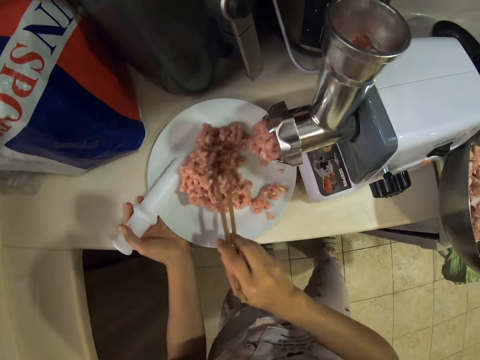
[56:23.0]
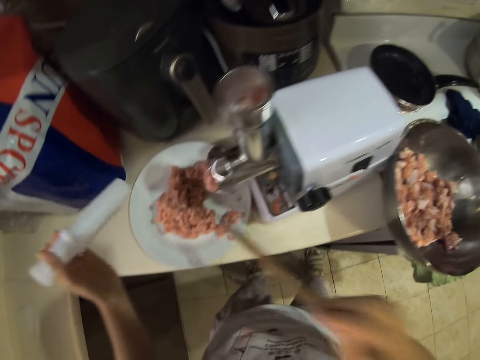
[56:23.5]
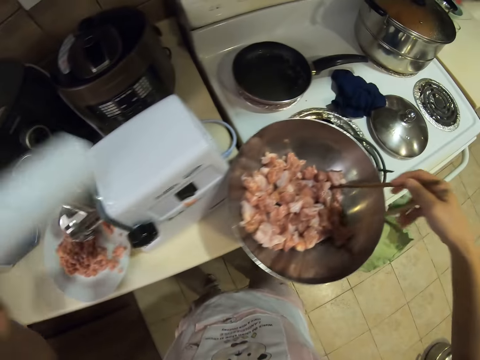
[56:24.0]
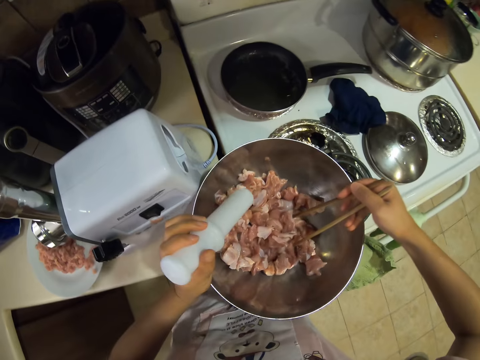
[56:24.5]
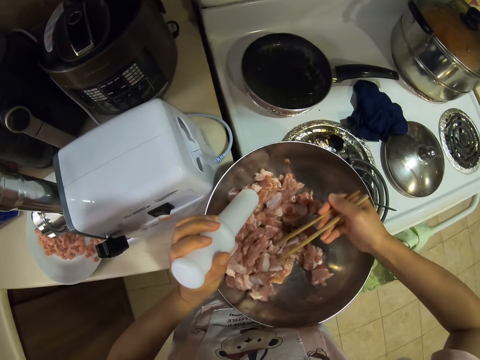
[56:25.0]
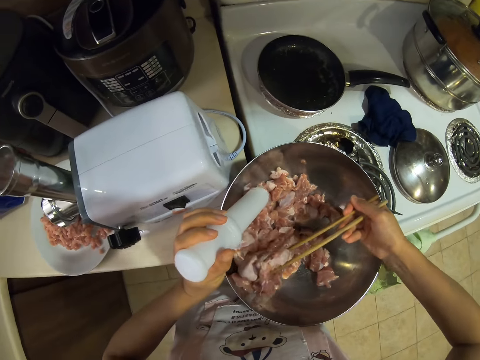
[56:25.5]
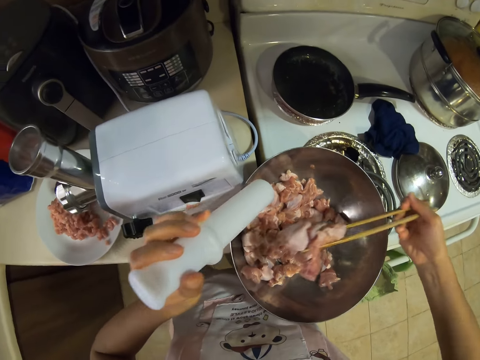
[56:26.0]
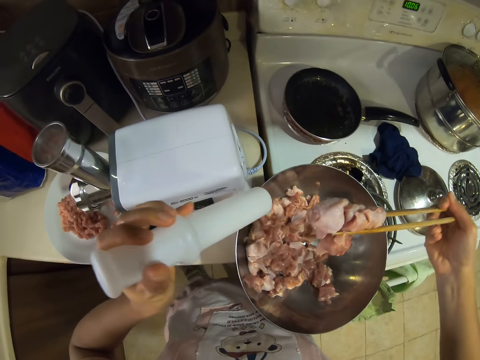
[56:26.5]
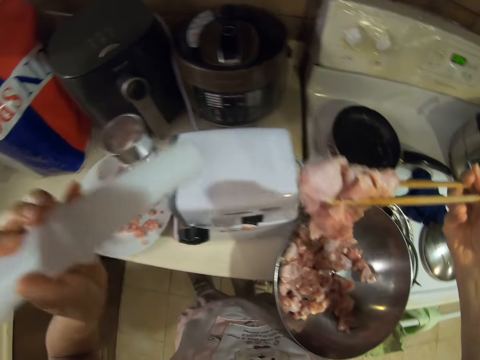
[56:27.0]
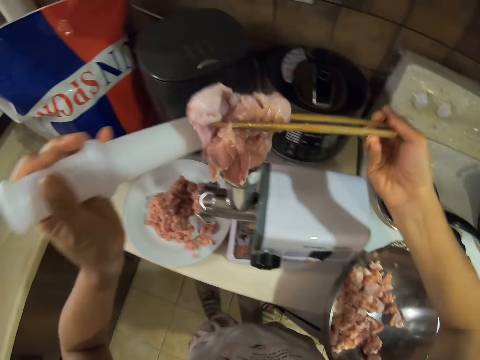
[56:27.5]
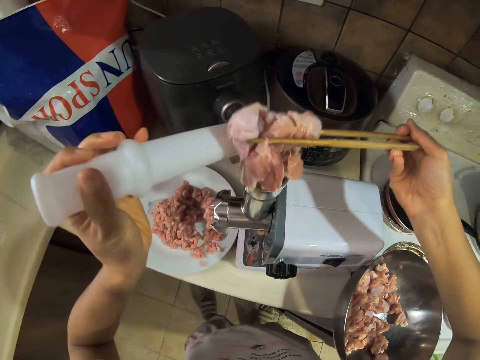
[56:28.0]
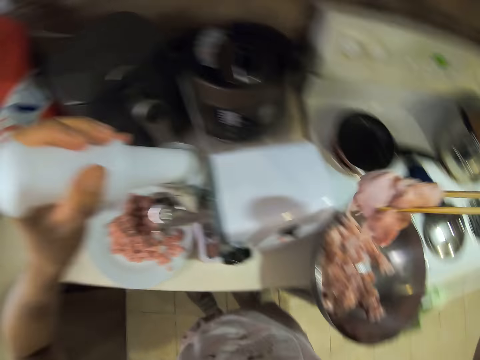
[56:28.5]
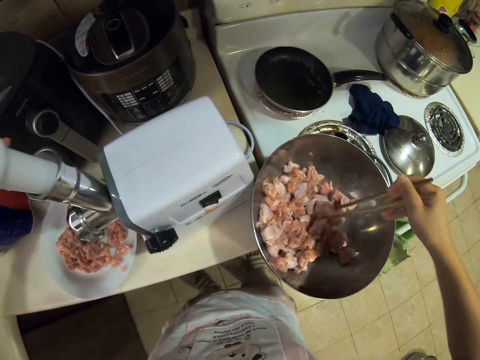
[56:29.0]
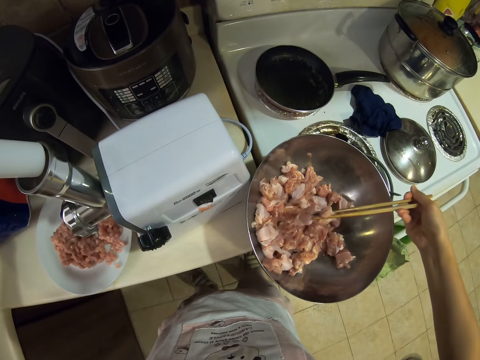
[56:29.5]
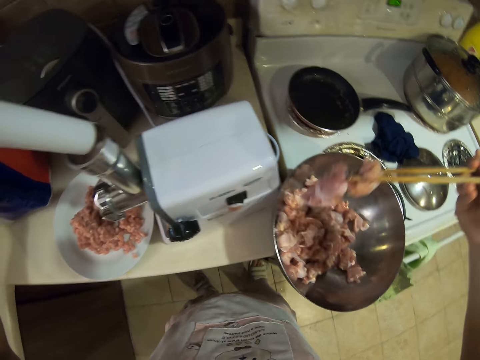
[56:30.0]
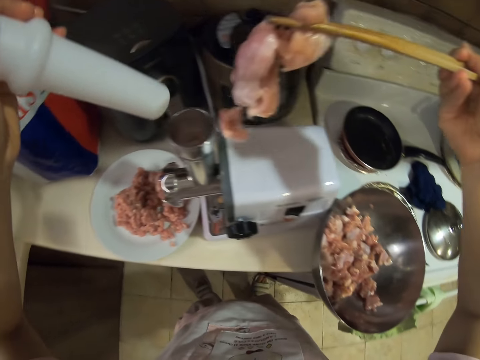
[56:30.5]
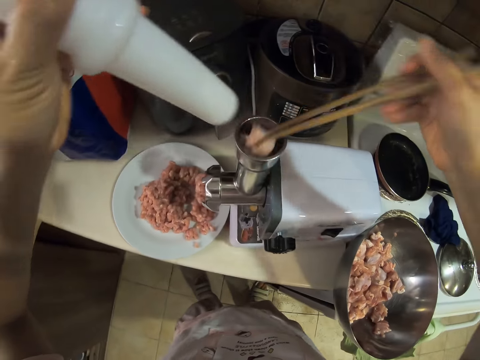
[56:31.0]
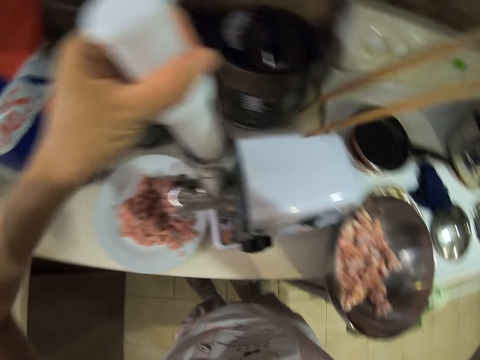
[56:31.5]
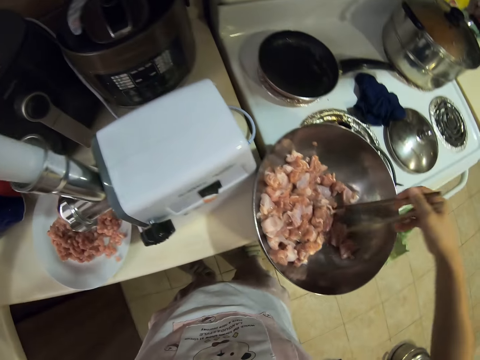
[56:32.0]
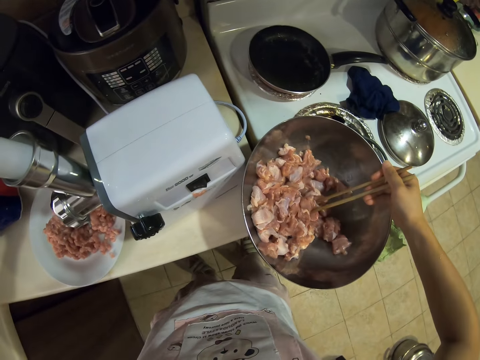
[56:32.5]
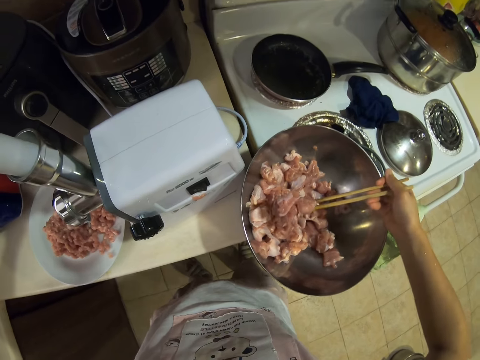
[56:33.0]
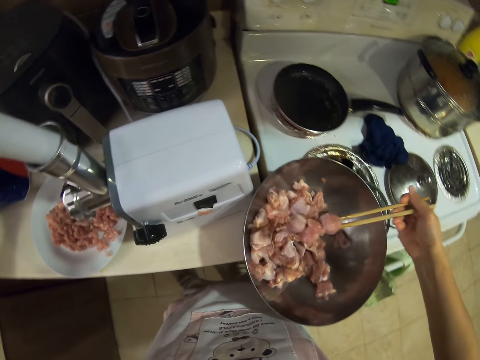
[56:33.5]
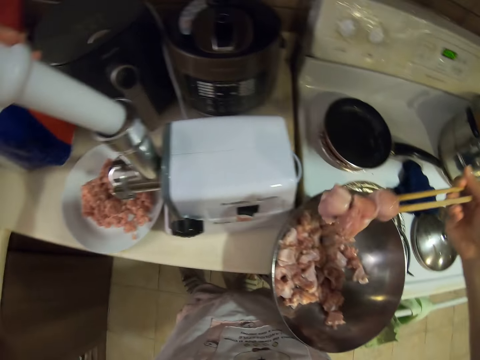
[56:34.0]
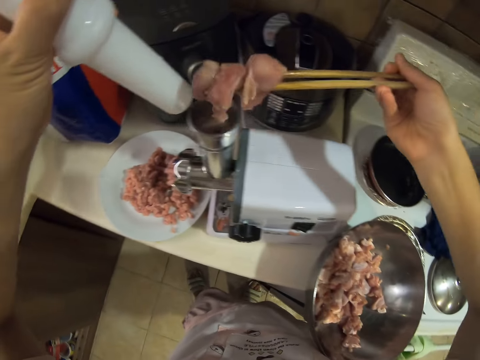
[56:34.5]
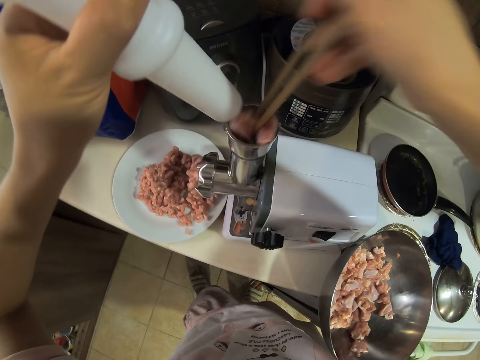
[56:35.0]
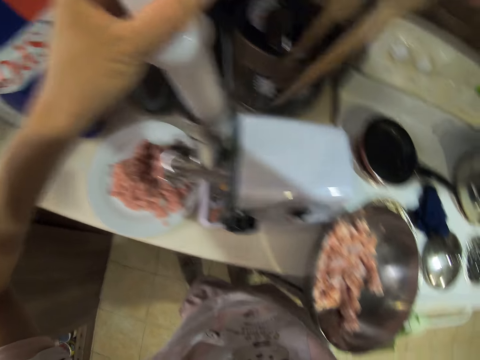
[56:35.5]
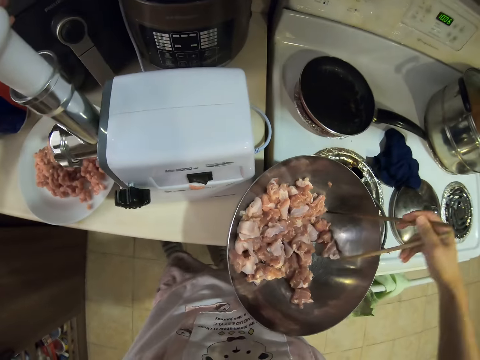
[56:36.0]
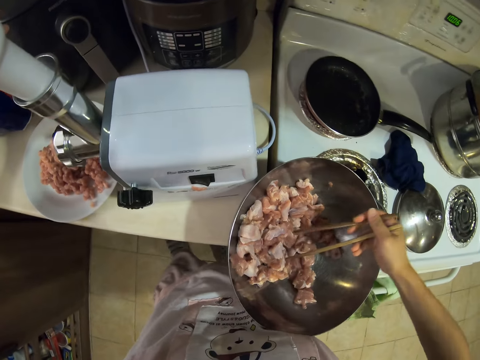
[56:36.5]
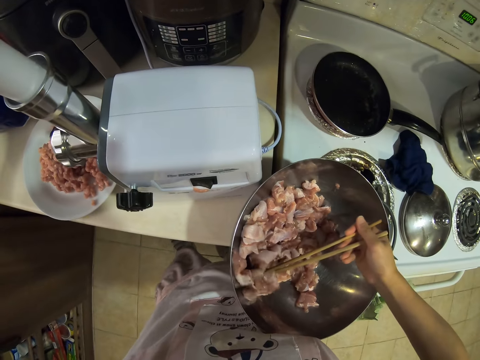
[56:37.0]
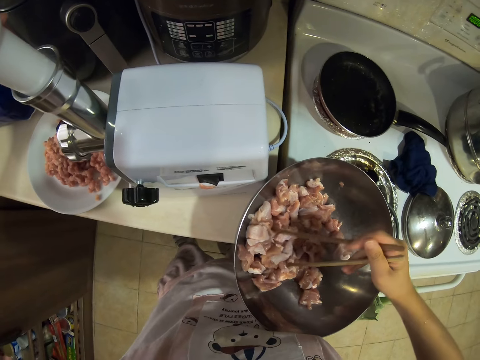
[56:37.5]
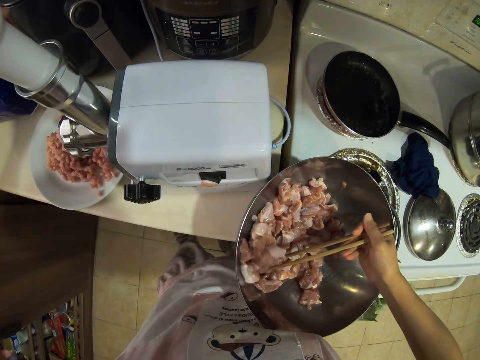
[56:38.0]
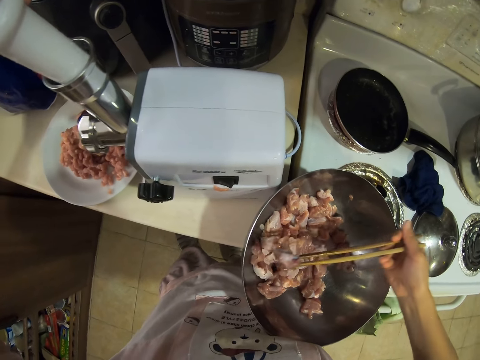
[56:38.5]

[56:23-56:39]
The camera wearer picks meat with skewers. They put the meat in the bowl. They pick meat with skewers. They put the meat in the meat grinder. They push the meat in the grinder with the pusher. They pick meat with skewers. They put the meat in the meat grinder. They push the meat in the grinder with the pusher. They pick meat with skewers.

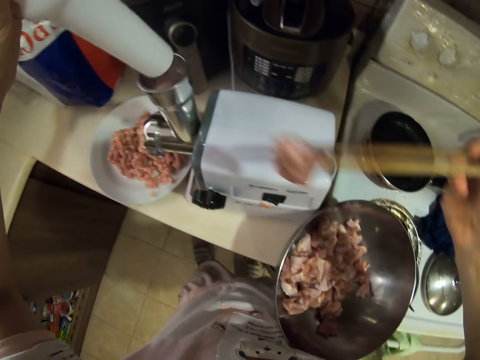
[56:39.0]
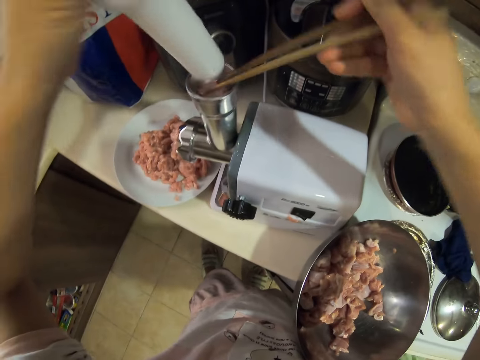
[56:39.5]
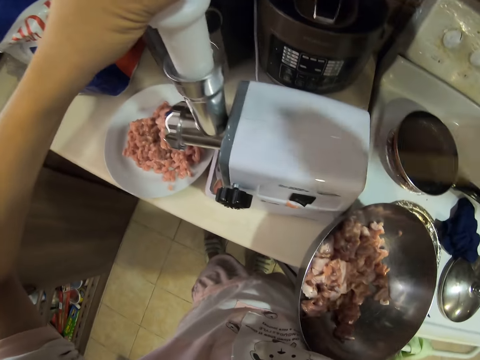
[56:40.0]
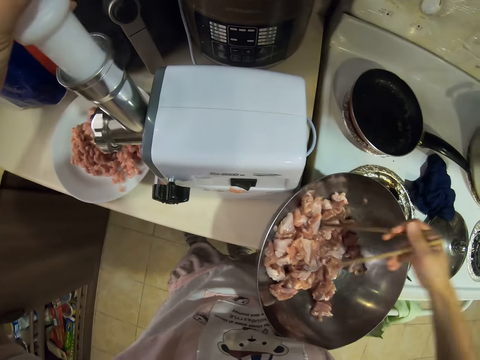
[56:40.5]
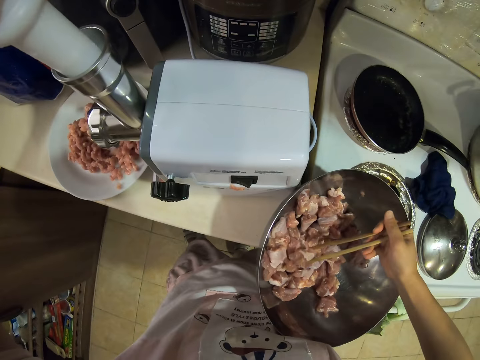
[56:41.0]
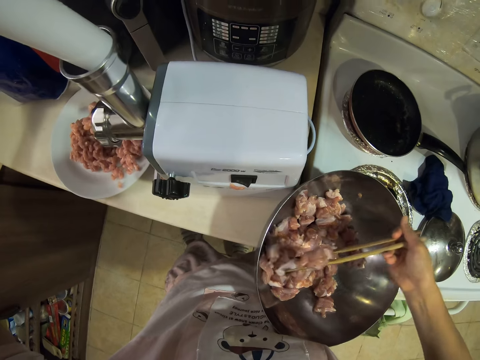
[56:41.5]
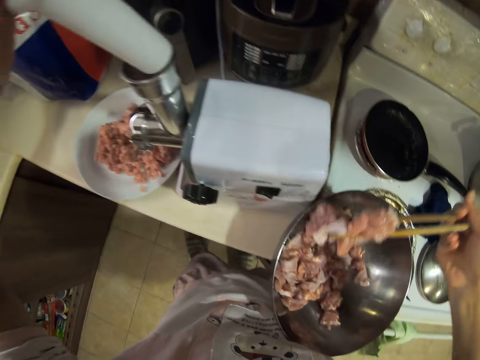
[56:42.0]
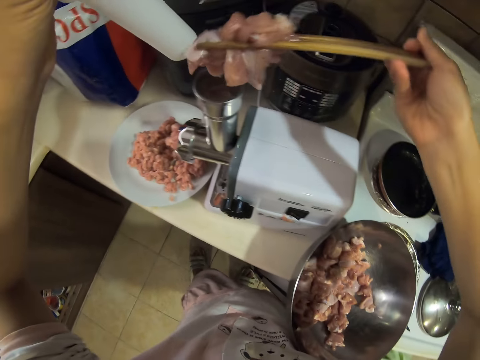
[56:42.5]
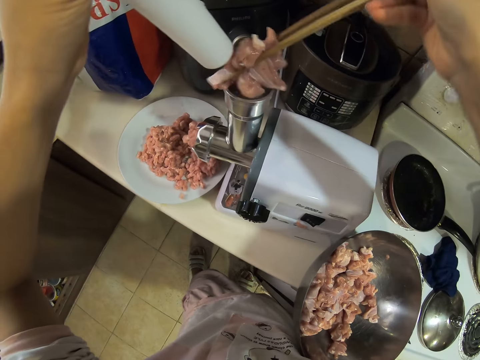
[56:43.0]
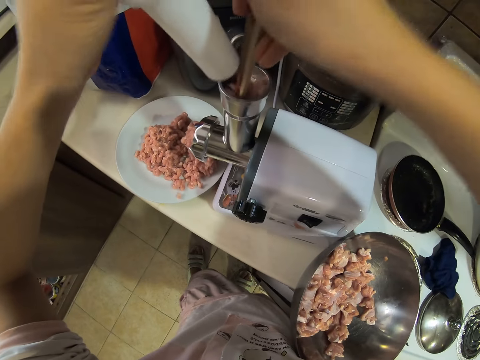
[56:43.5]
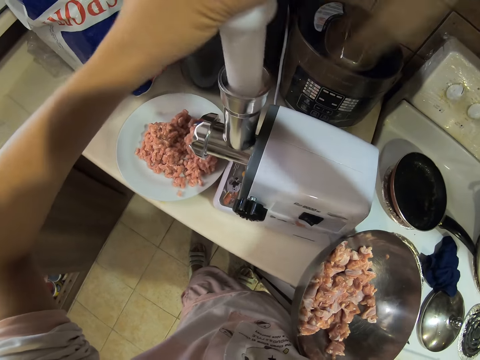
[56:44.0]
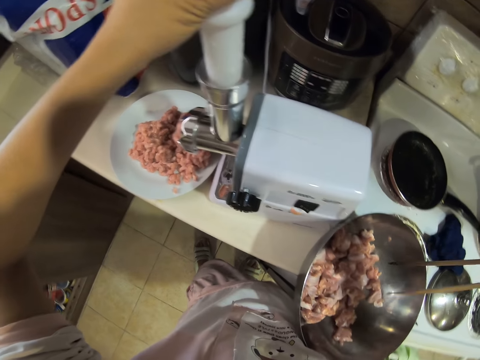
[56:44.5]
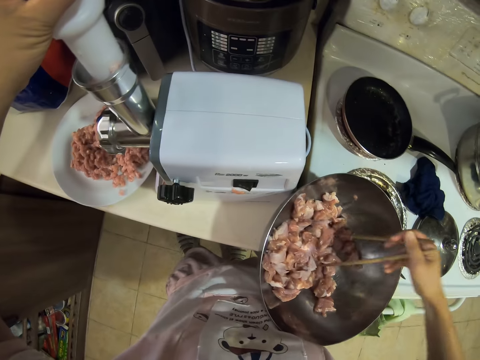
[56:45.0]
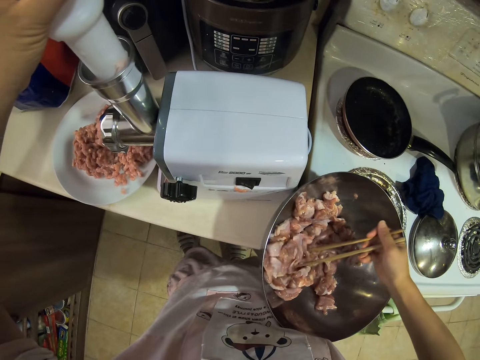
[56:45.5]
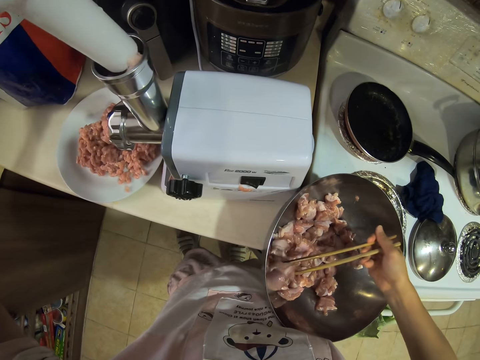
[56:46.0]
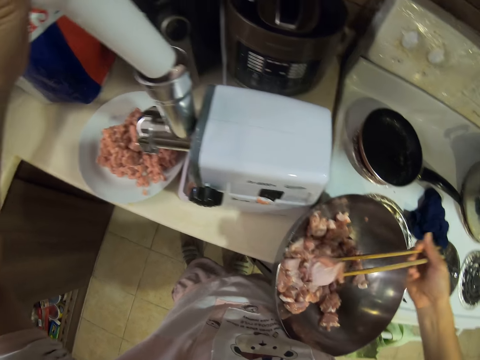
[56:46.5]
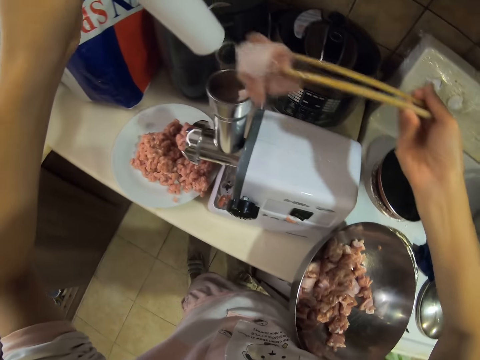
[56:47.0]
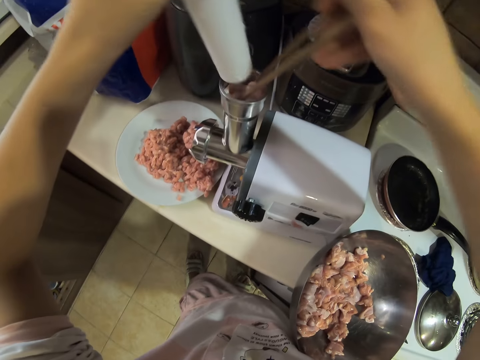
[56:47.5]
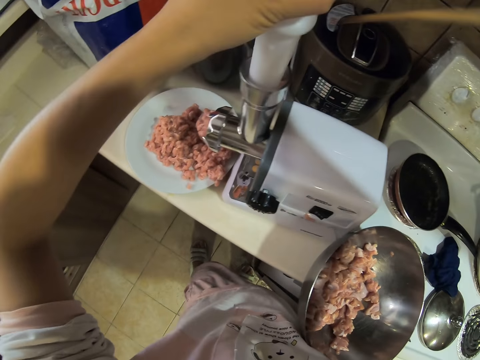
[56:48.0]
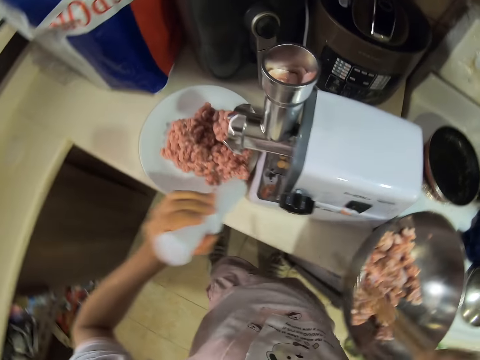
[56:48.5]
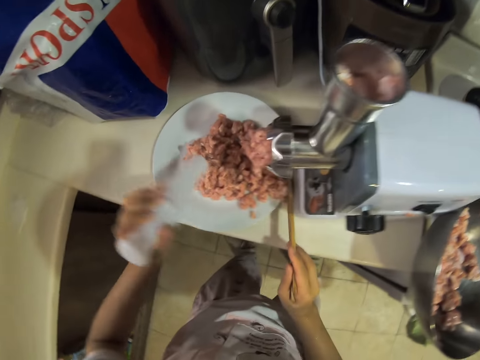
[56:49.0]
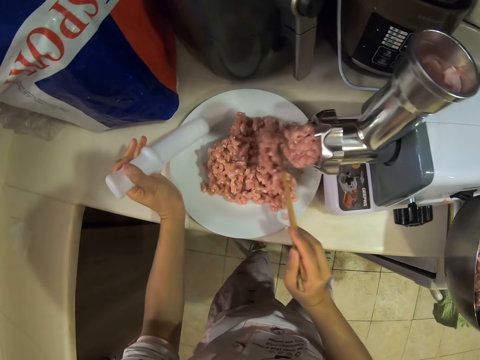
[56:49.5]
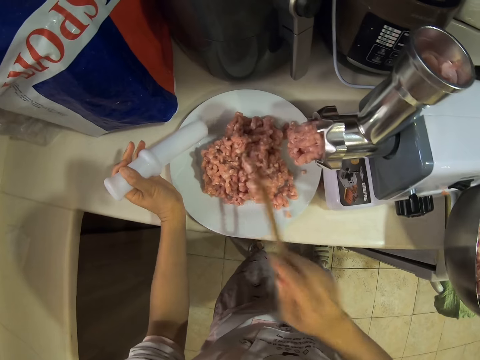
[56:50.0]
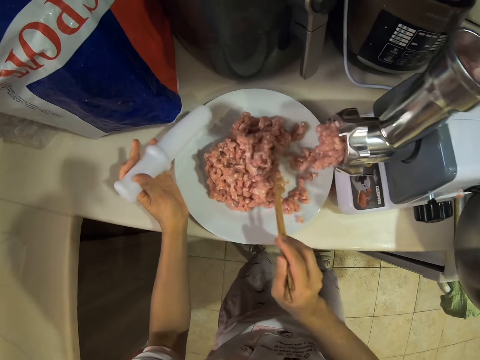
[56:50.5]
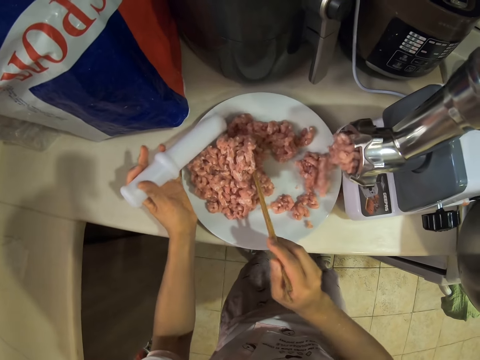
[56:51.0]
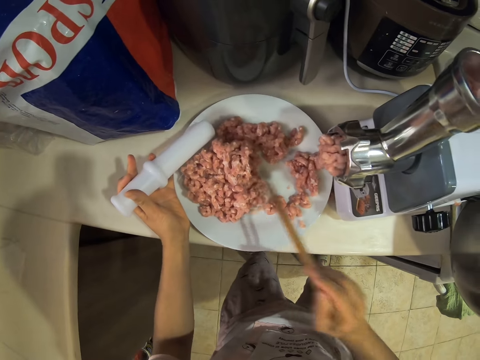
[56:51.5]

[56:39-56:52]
The camera wearer puts the meat in the meat grinder. They push the meat in the grinder with the pusher. They pick meat with skewers. They put the meat in the meat grinder. They push the meat in the grinder with the pusher. They pick meat with skewers. They put the meat in the meat grinder. They push the meat in the grinder with the pusher. They spread the minced meat on the plate.
